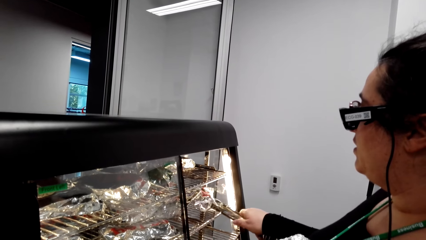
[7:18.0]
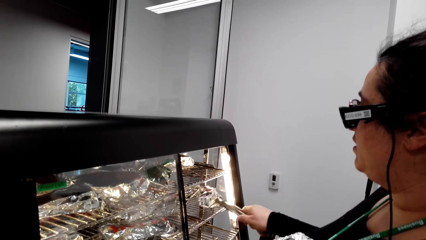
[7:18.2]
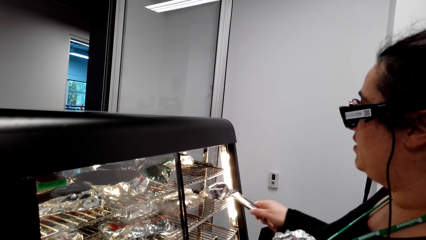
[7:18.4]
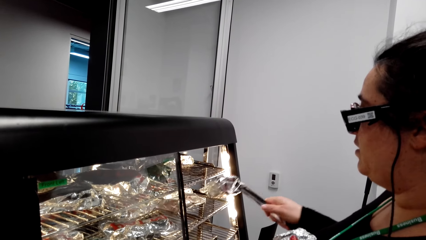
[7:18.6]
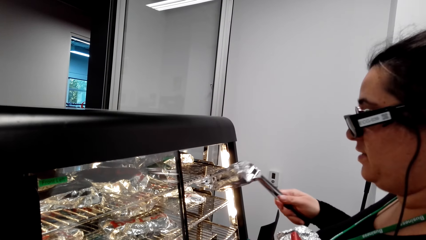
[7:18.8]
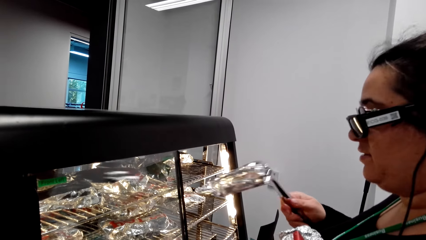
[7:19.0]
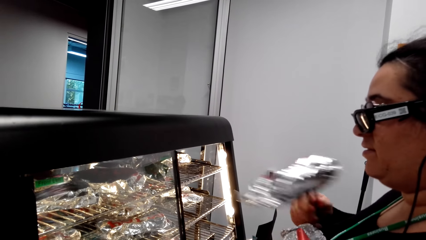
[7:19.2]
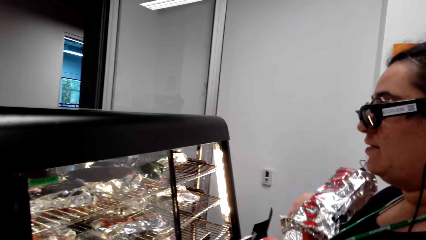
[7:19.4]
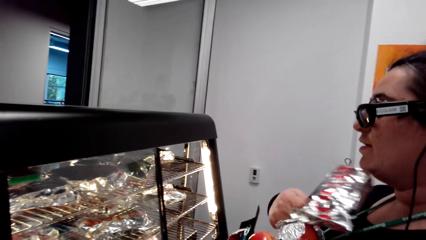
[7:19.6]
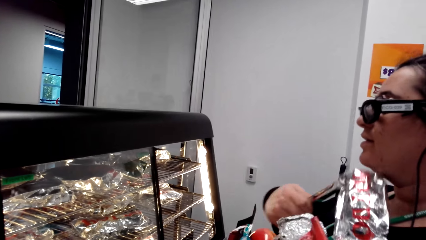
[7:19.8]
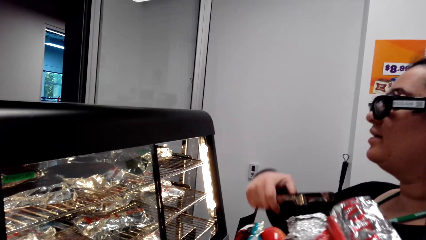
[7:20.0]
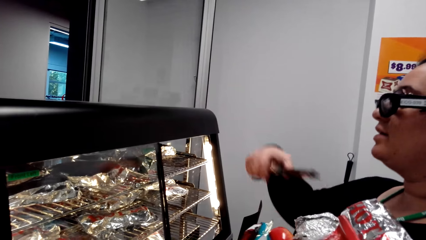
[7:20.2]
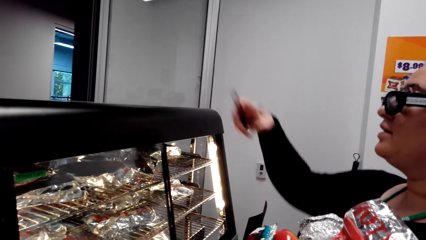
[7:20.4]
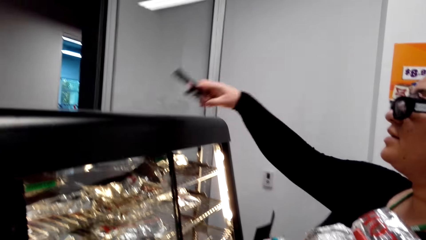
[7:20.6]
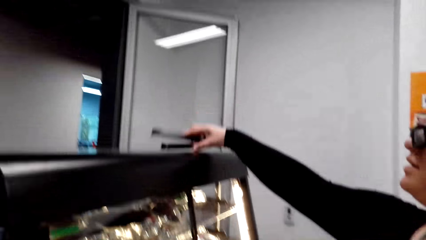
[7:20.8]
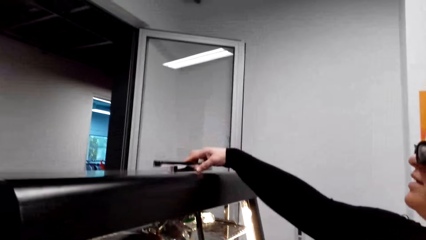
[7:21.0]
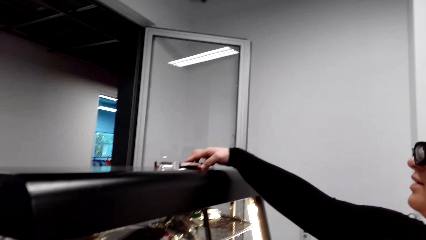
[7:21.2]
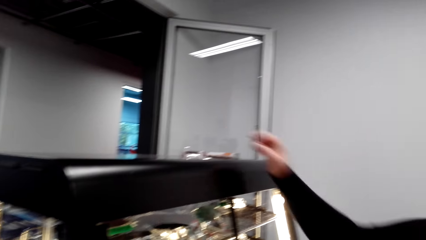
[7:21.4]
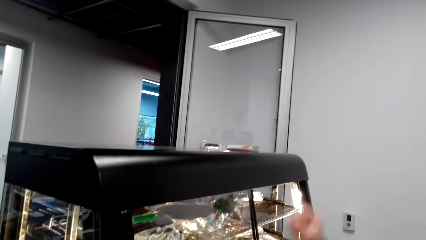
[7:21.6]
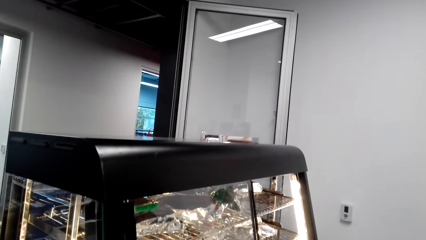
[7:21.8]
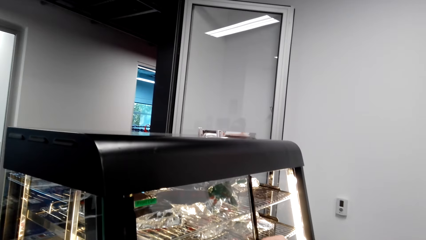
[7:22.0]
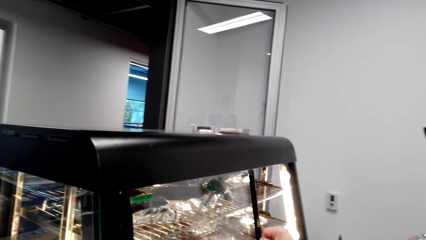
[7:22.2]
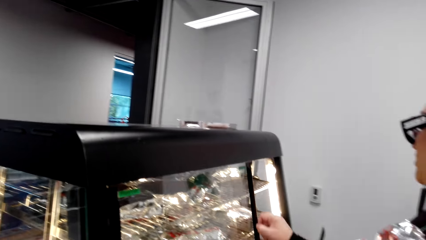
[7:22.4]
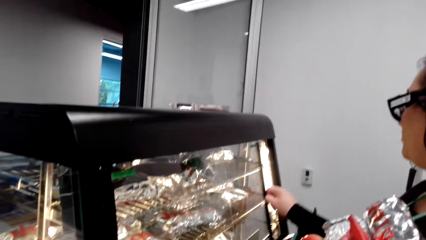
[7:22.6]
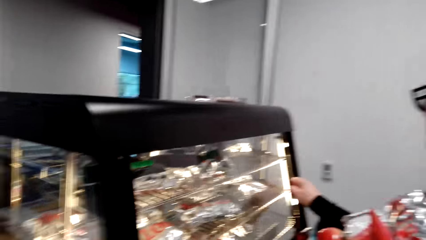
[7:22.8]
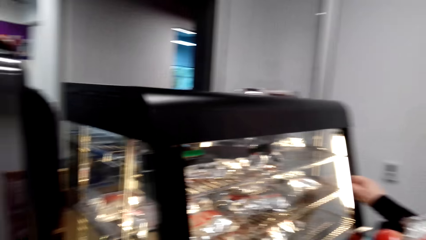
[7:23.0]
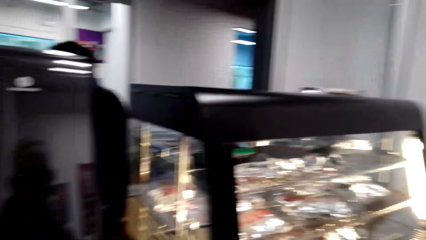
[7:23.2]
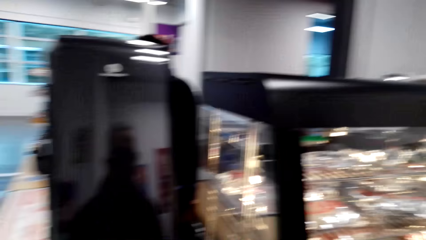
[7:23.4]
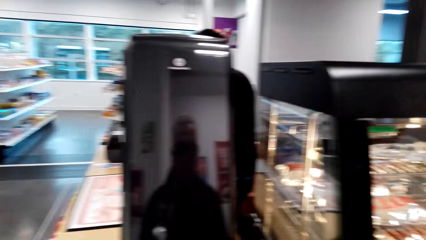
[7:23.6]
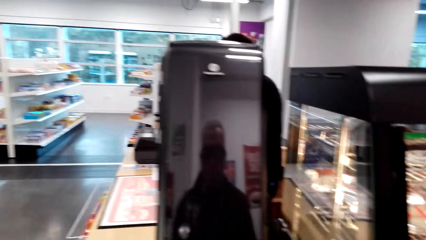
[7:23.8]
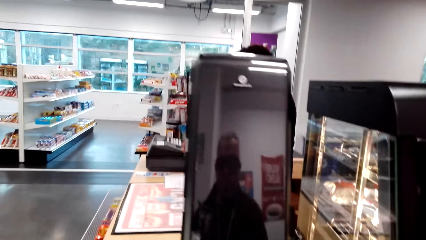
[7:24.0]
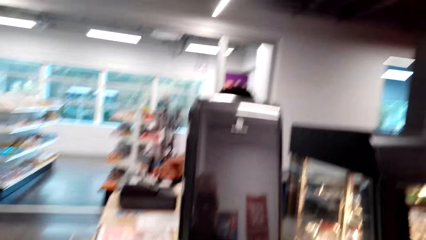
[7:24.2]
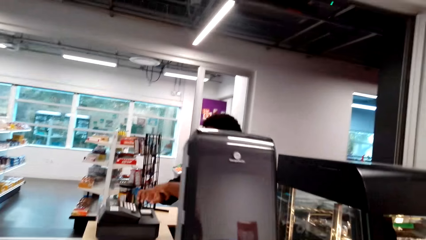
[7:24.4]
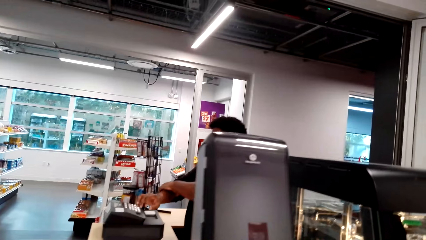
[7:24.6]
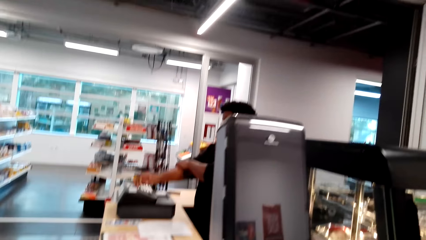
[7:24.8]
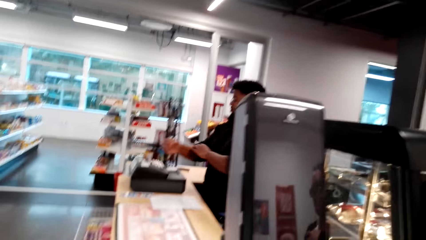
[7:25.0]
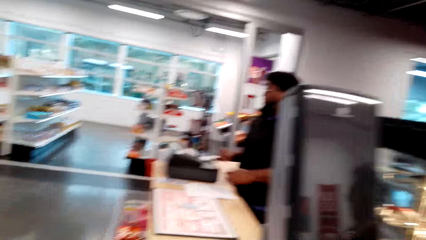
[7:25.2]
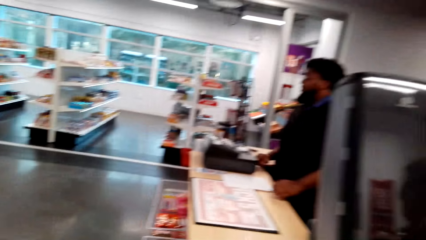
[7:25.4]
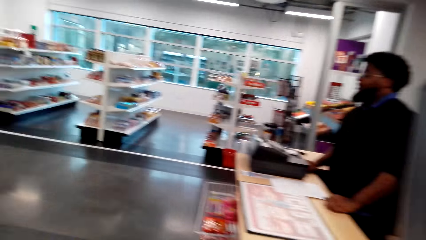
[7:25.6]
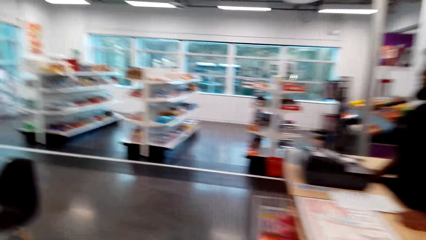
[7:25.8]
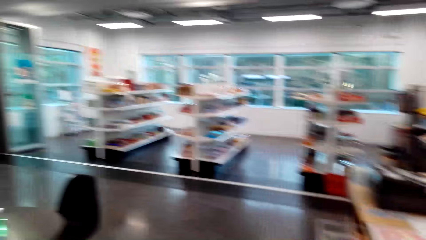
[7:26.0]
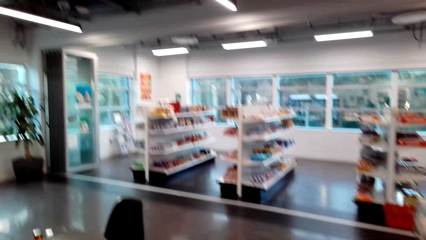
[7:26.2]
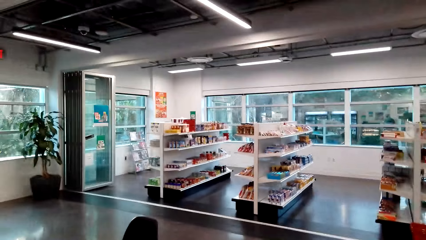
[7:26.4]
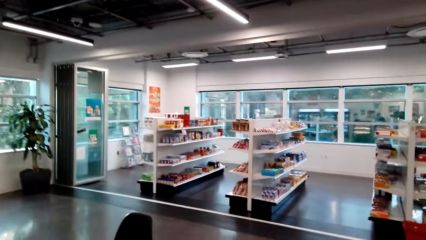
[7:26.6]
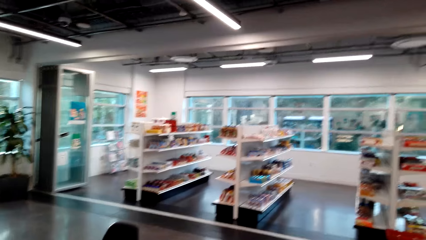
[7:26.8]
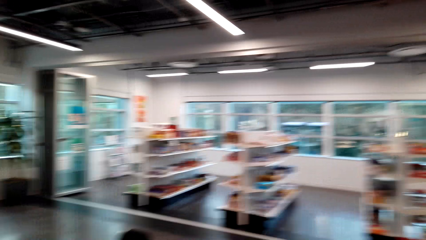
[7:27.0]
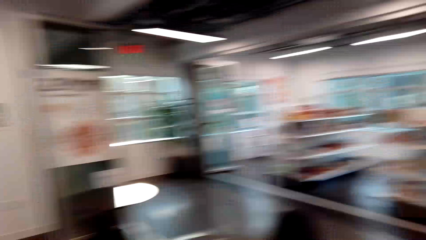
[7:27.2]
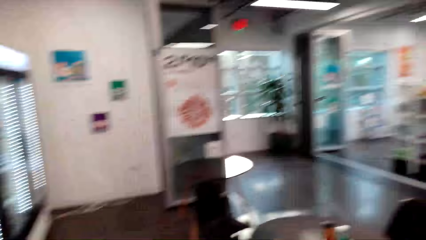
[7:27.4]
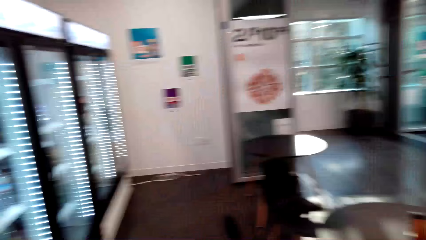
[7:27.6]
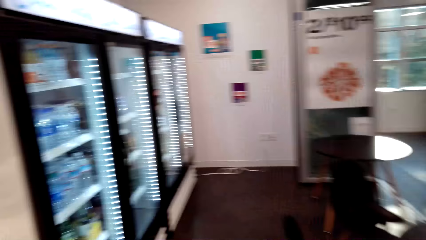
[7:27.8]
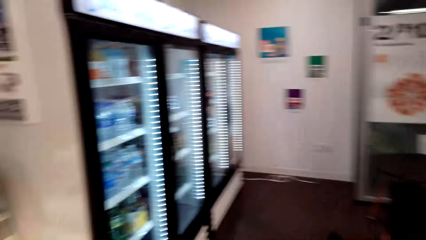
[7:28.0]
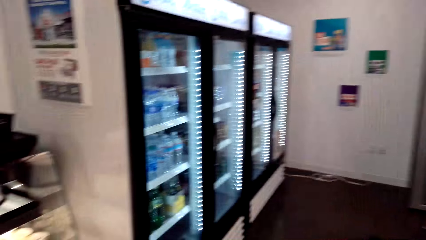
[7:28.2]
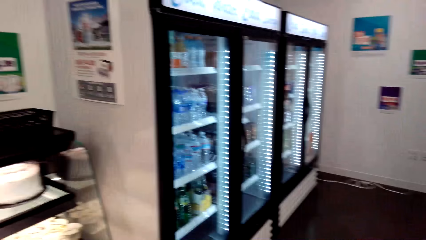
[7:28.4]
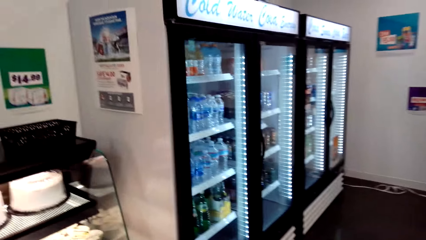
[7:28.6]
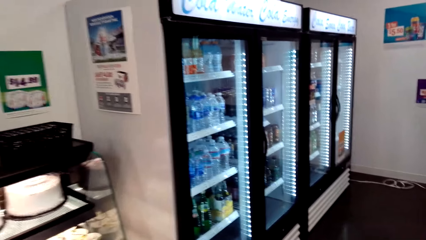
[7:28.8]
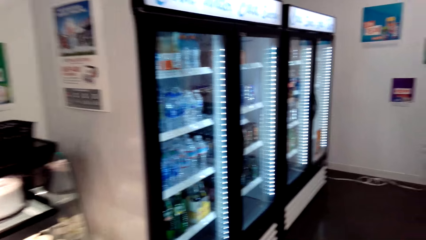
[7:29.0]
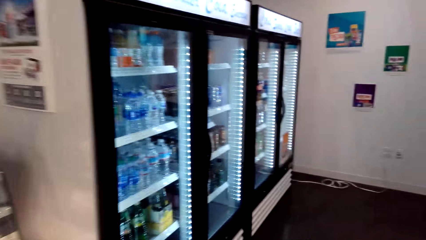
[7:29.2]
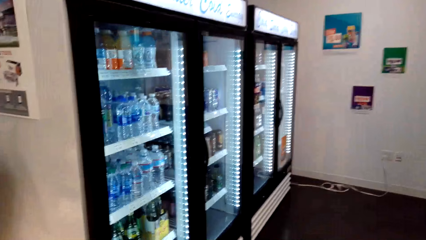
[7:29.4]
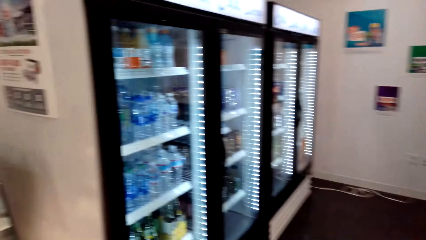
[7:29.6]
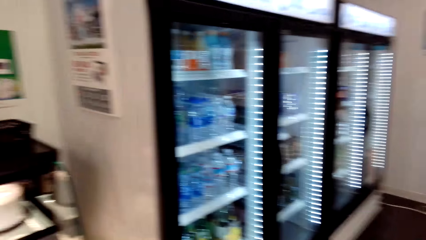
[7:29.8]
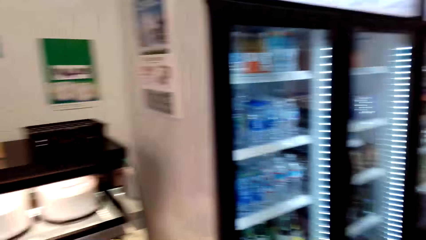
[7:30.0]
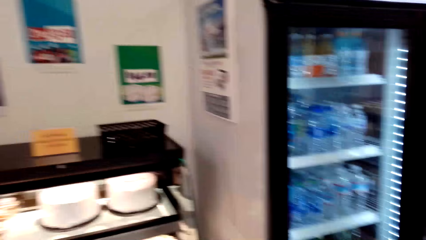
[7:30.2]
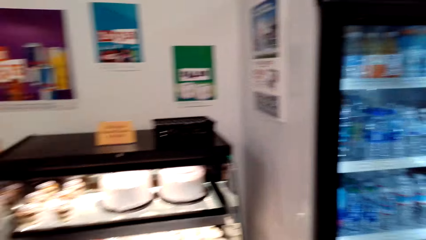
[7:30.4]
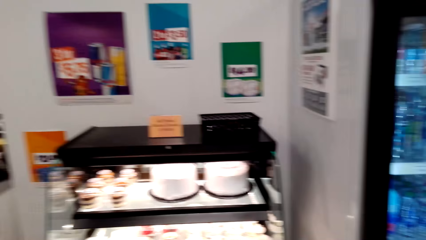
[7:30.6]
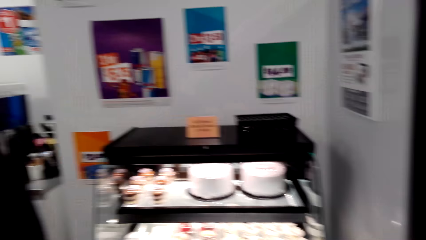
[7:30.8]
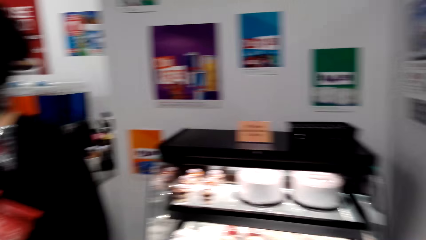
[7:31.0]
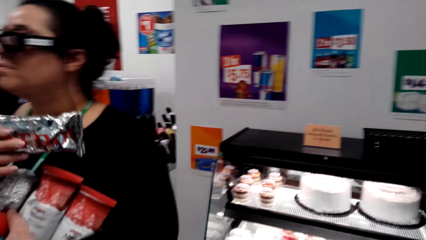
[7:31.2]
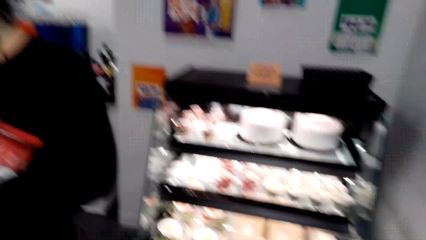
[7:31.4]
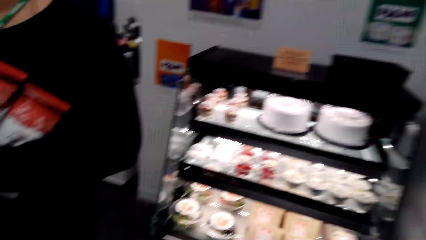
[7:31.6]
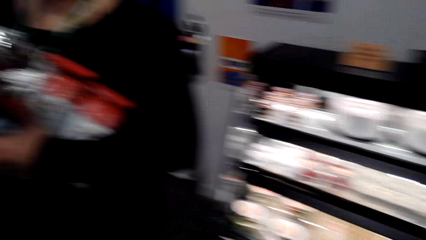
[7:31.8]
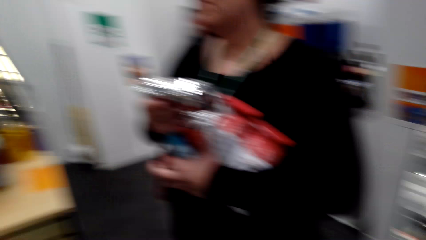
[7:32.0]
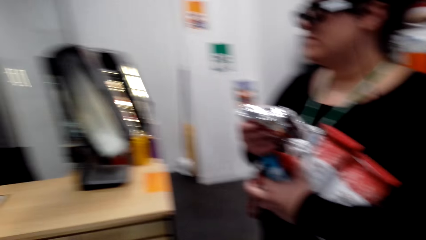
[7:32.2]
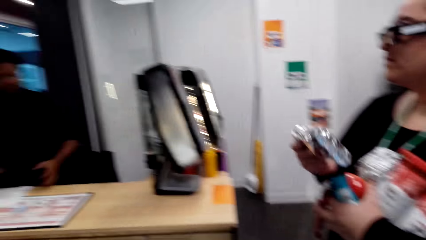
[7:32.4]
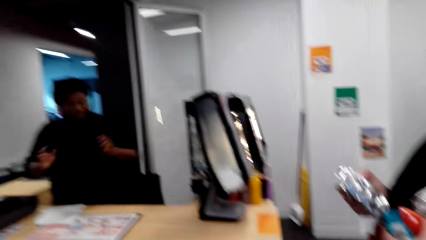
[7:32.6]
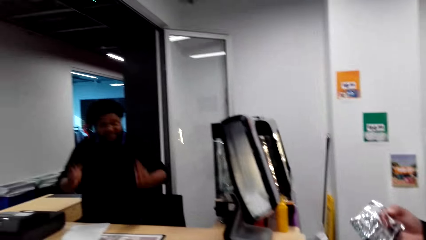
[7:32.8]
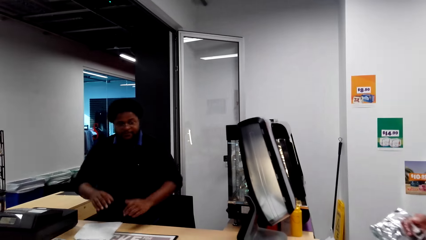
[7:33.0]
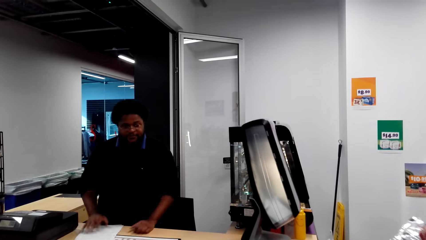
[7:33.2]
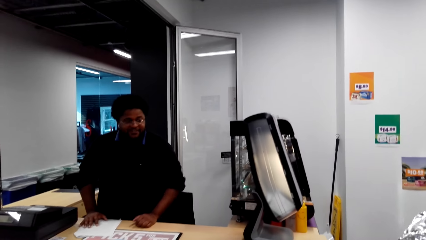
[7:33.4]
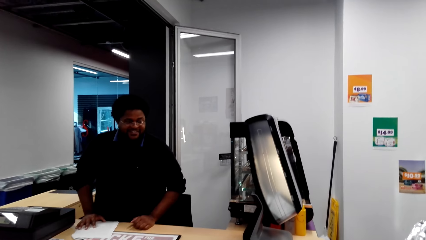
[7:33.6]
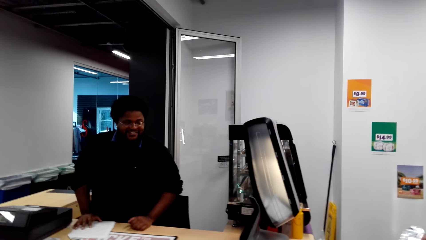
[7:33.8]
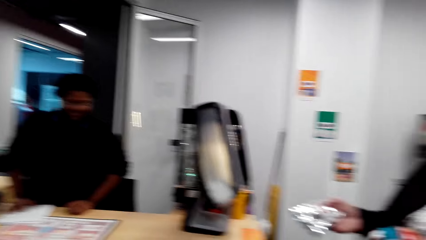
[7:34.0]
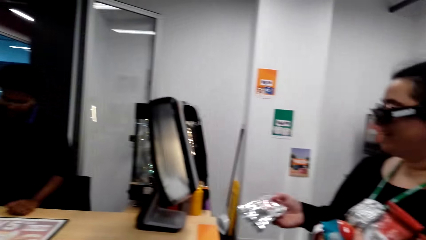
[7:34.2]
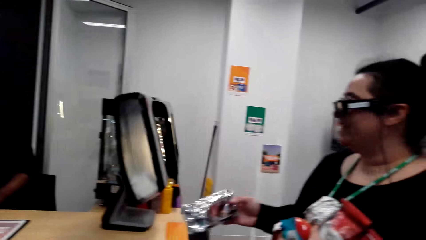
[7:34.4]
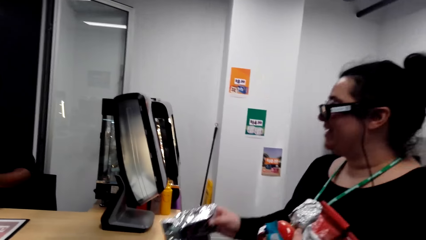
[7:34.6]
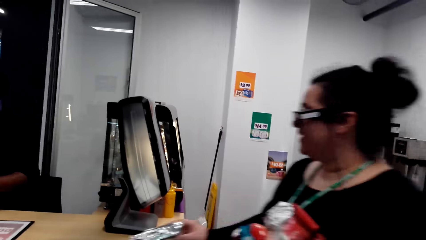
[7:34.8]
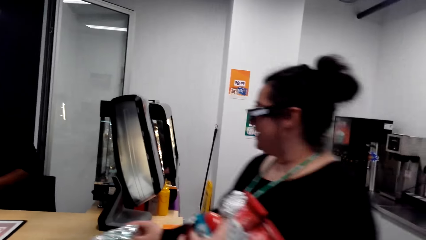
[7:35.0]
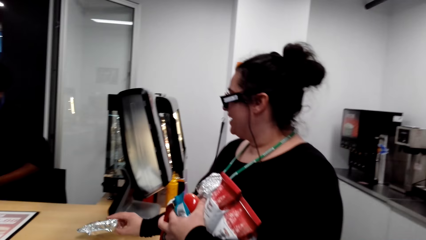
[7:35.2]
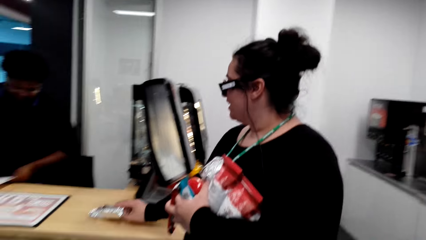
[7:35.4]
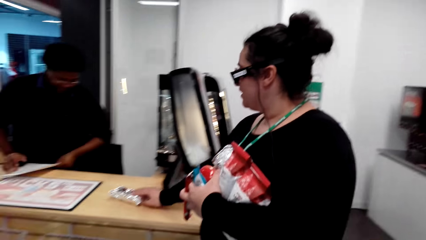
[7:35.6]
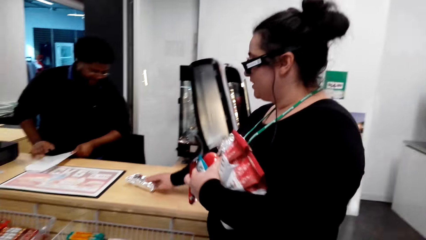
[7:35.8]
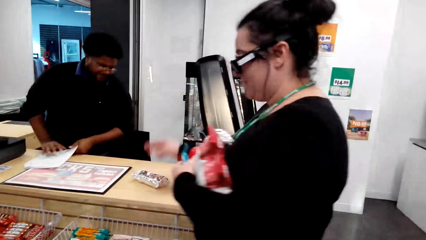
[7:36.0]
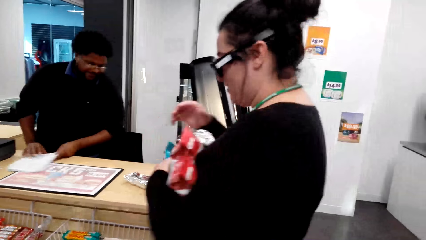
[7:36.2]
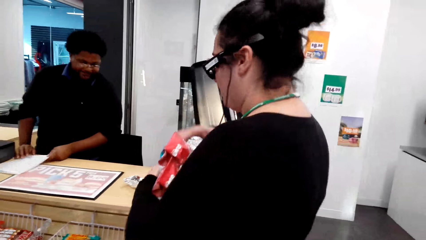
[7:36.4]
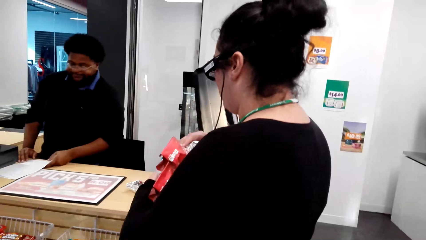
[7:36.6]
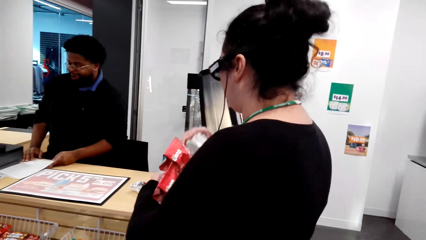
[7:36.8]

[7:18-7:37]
A woman picks something with a tong. The woman puts something on her chest. The woman places the kitchen tongs on the hot dog shade. The woman slides the glass door and closes the hot dog shade. A man stands at the counter and pulls the sweater sleeves. The camera wearer moves around the supermarket. They turn around. The woman stands close to the camera wearer. The man uses gestures, places hands on the counter, and talks with the camera wearer. The camera wearer looks around. The woman walks around and talks with the man. The woman puts something on the counter. The man moves a paper on the countertop.
